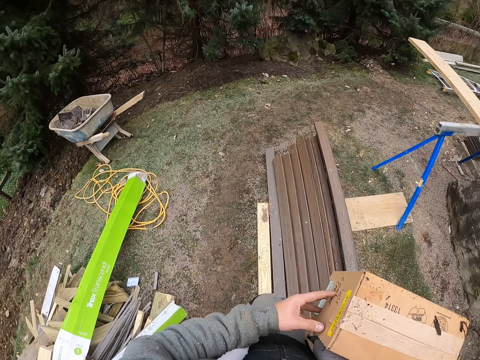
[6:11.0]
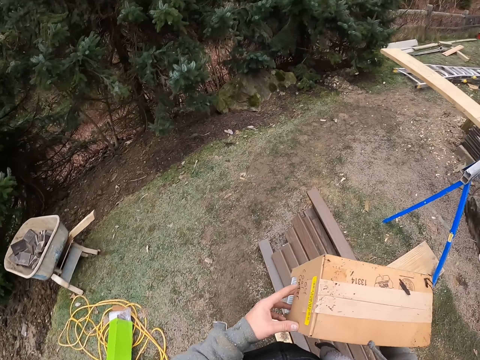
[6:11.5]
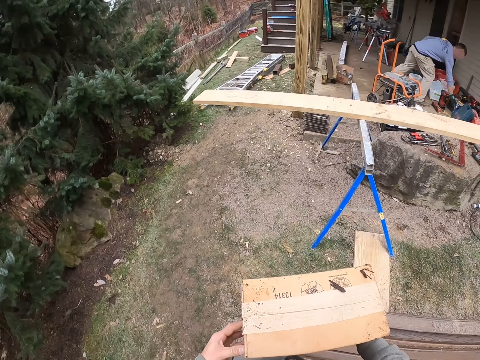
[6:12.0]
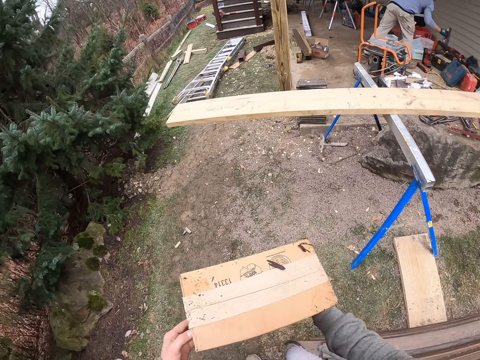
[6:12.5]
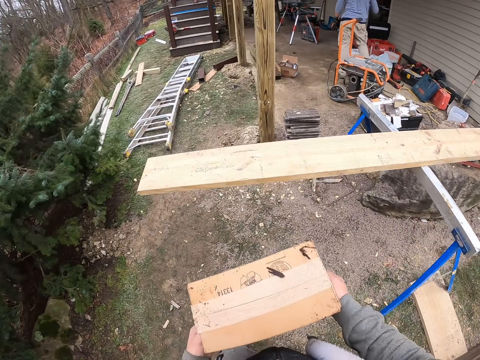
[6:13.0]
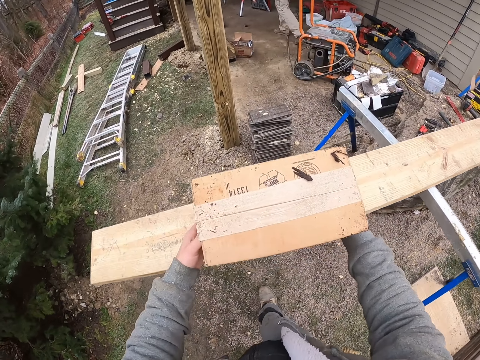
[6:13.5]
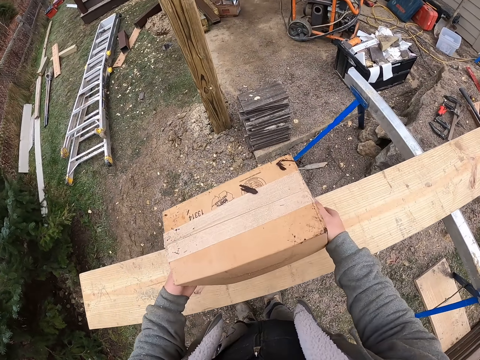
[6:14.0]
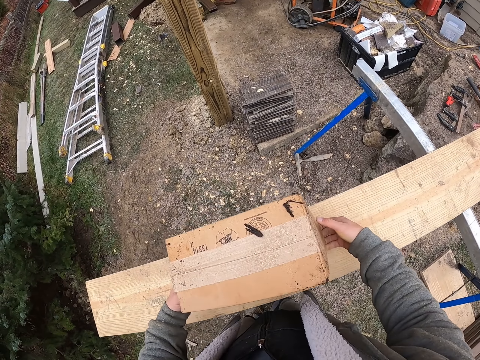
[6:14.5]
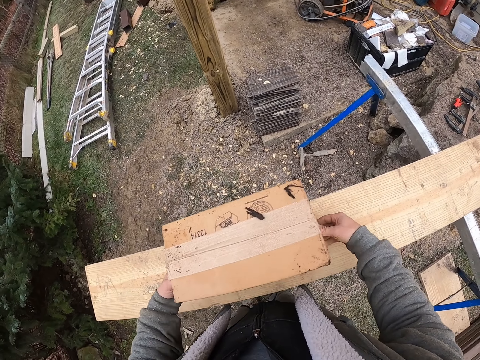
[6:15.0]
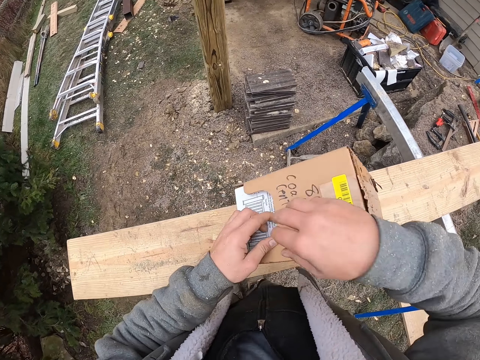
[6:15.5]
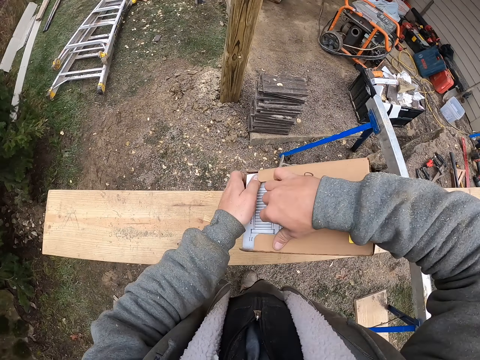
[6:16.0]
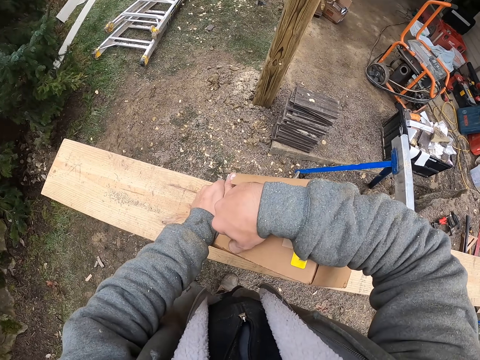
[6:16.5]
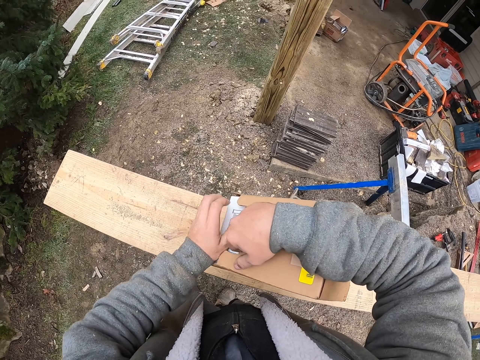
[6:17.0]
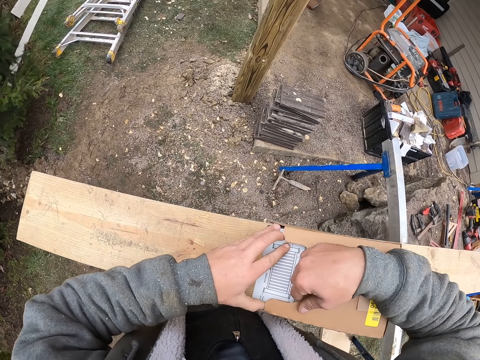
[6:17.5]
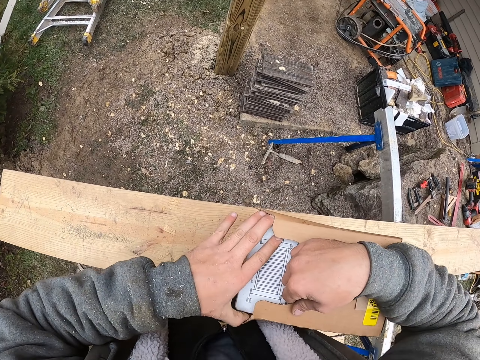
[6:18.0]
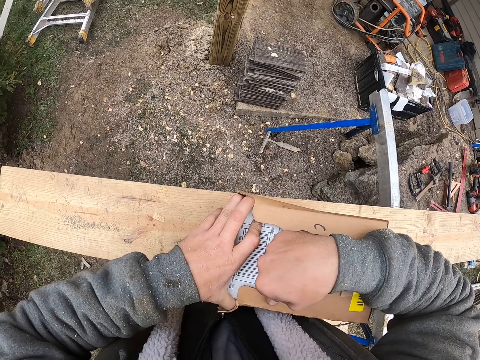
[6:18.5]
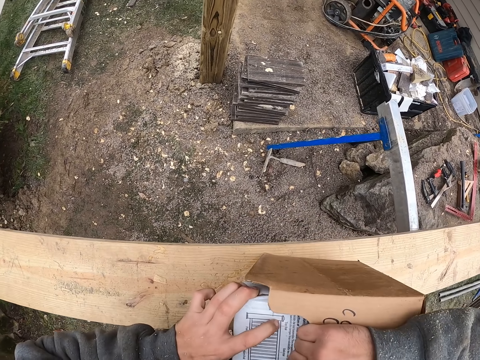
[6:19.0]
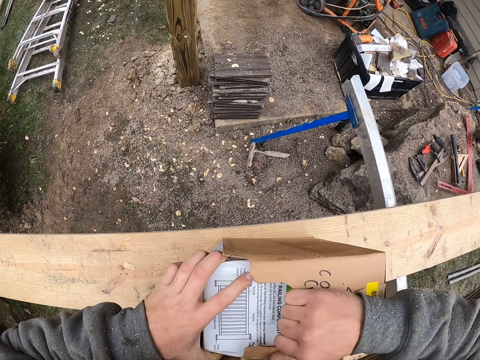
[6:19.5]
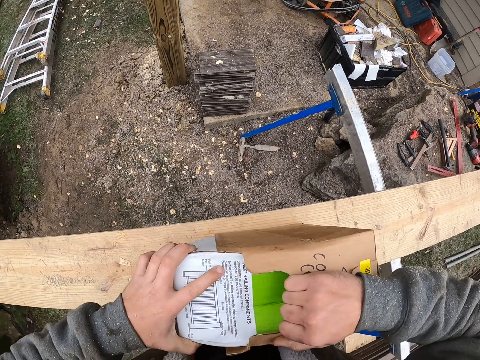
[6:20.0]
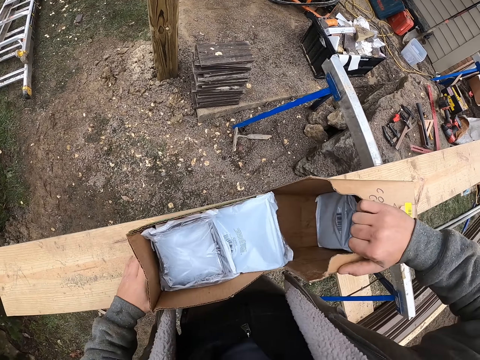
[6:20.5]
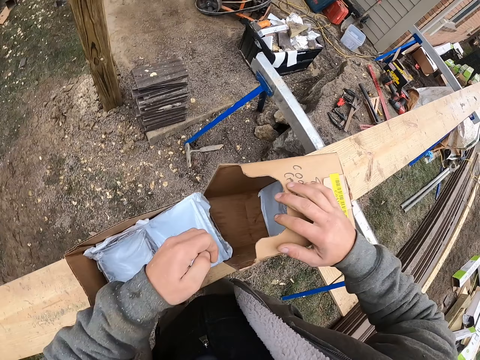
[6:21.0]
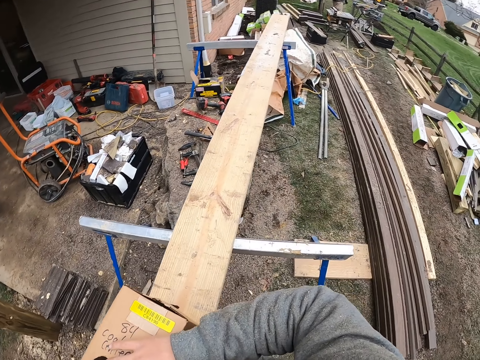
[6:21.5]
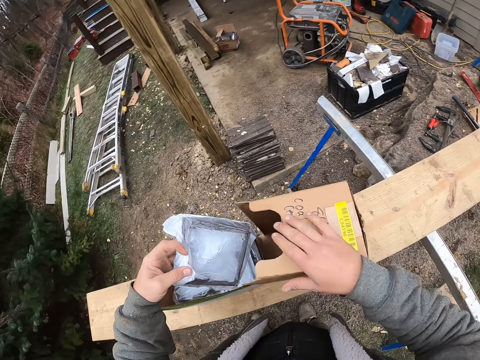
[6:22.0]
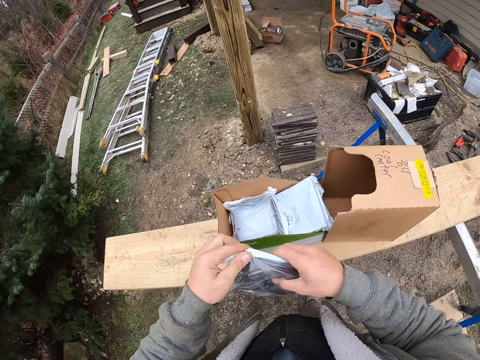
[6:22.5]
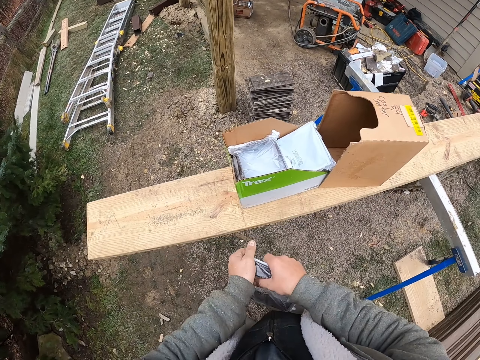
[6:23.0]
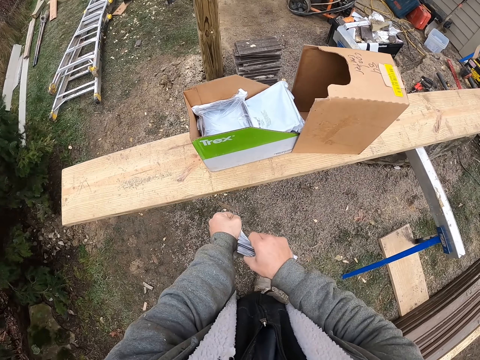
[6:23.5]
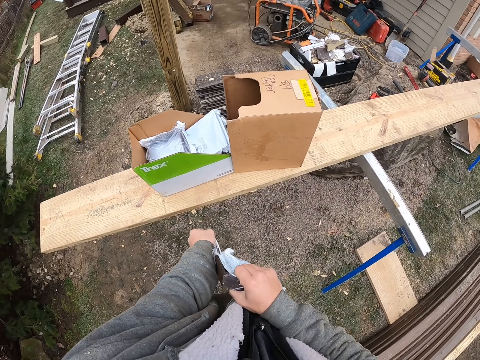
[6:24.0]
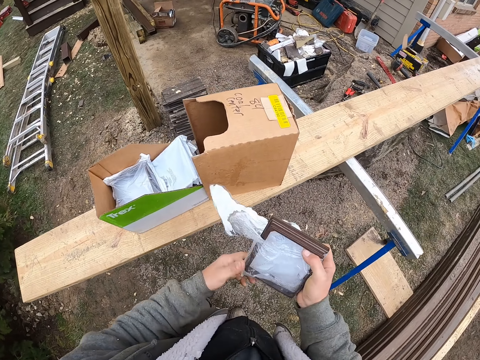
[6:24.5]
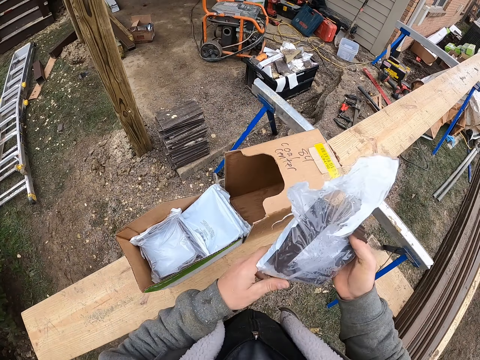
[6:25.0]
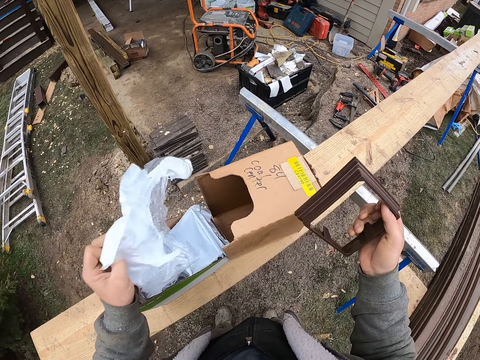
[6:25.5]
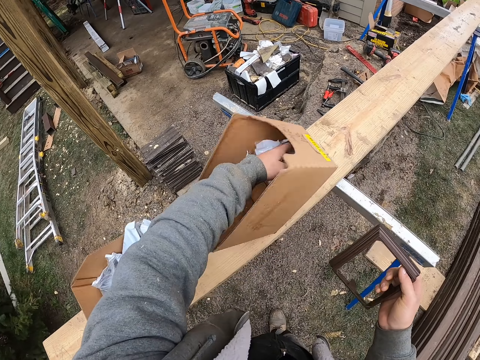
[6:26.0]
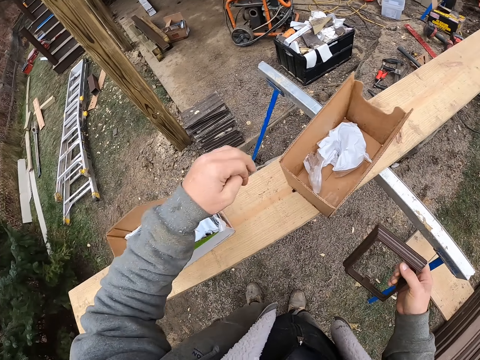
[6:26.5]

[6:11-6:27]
The camera wearer puts the box on top of the wood. They open the box. They remove the paper from something.

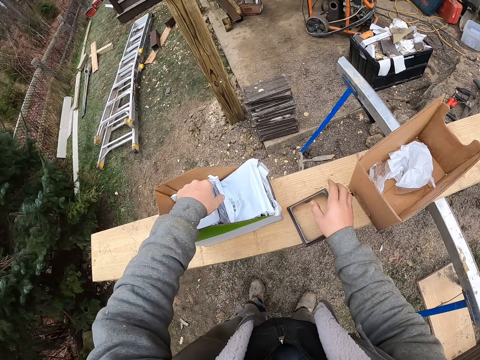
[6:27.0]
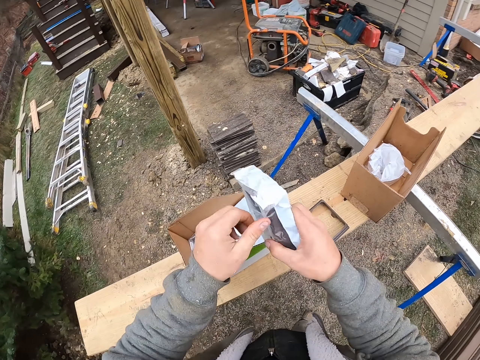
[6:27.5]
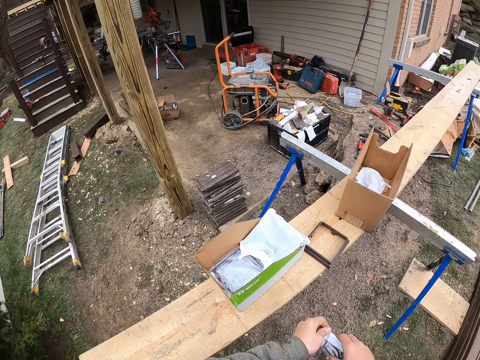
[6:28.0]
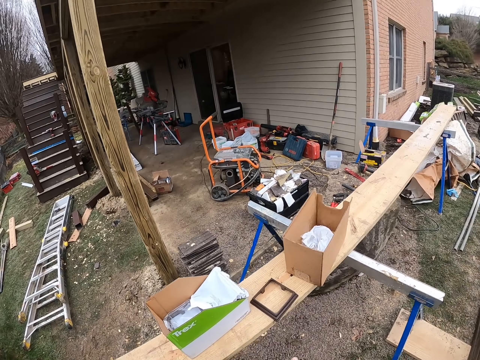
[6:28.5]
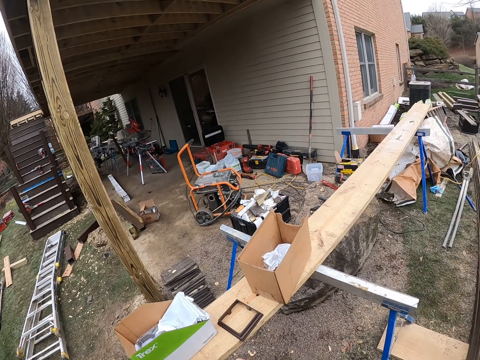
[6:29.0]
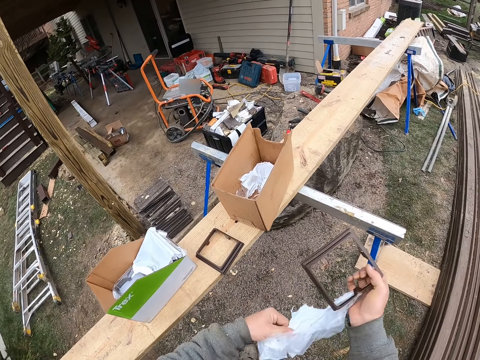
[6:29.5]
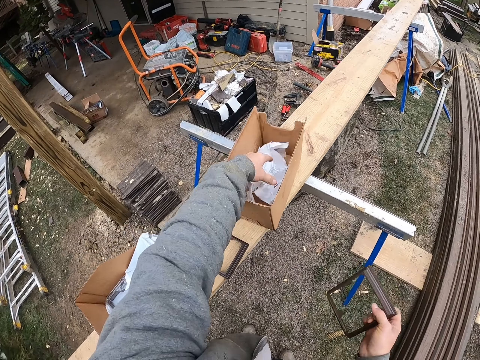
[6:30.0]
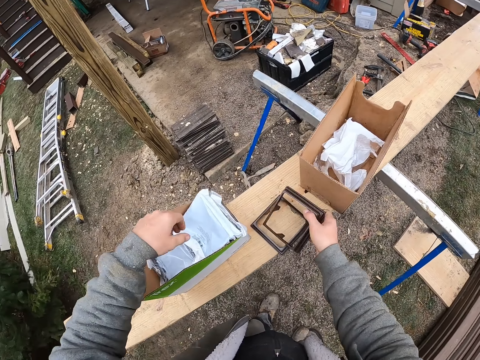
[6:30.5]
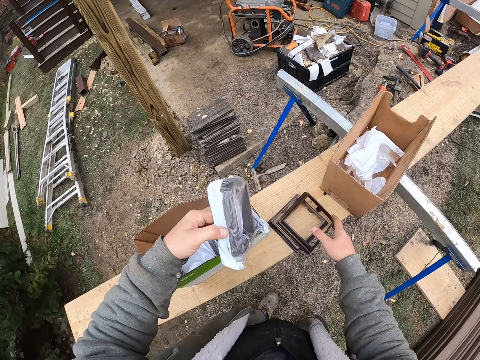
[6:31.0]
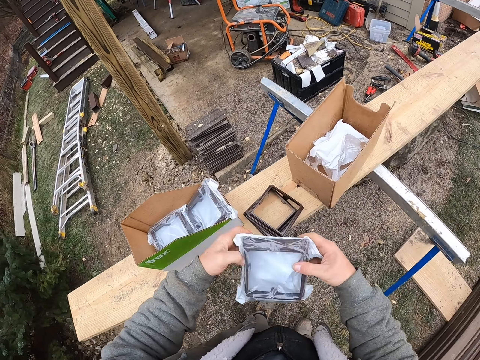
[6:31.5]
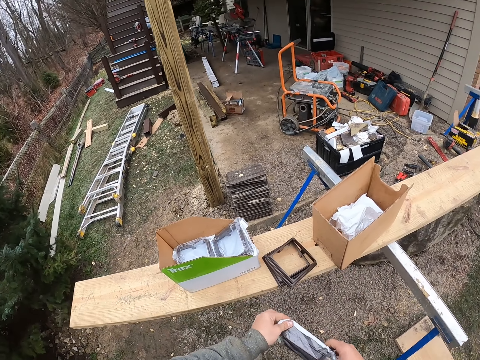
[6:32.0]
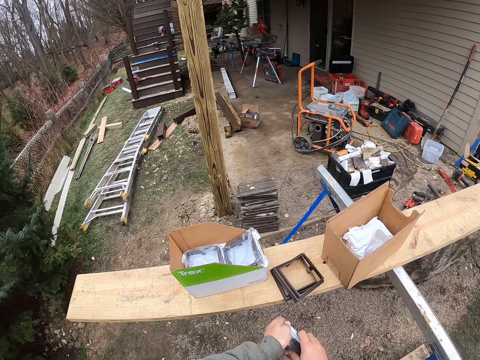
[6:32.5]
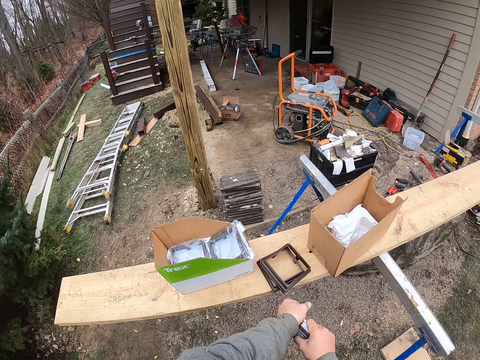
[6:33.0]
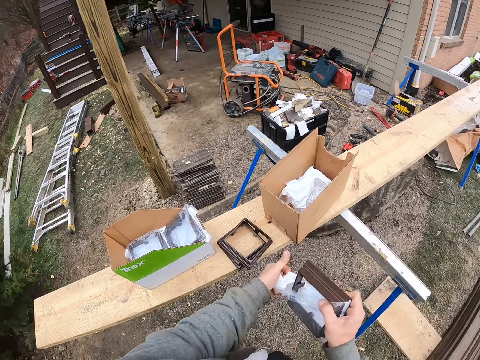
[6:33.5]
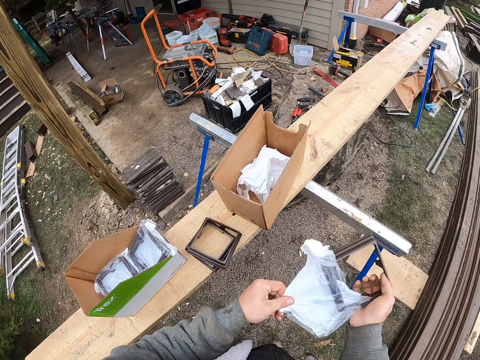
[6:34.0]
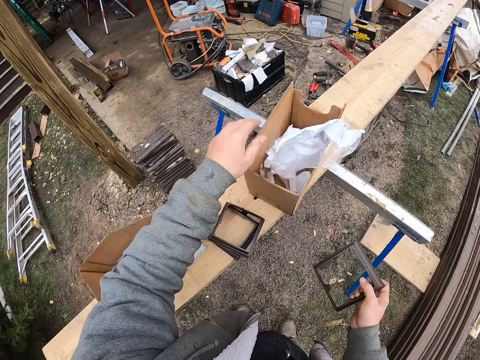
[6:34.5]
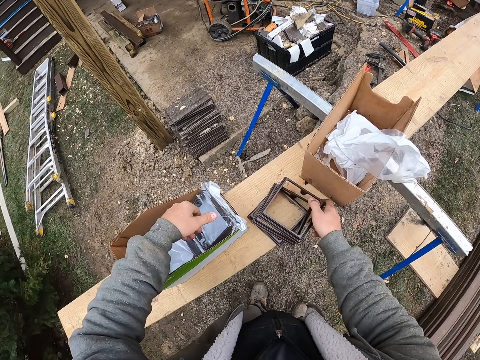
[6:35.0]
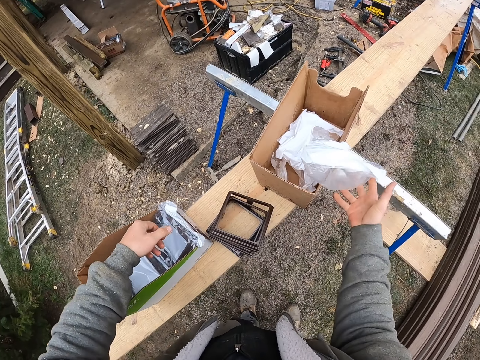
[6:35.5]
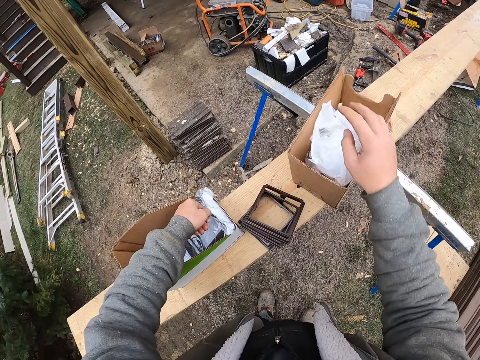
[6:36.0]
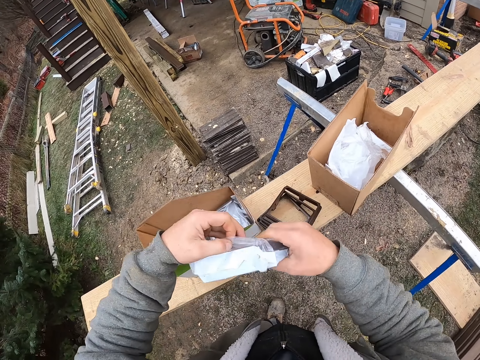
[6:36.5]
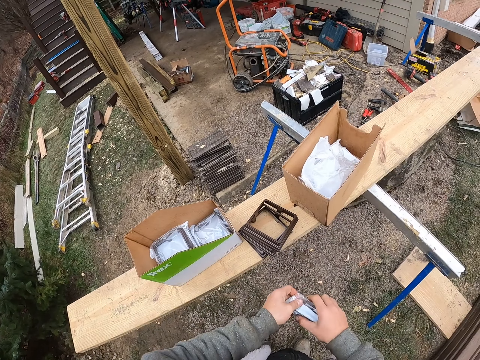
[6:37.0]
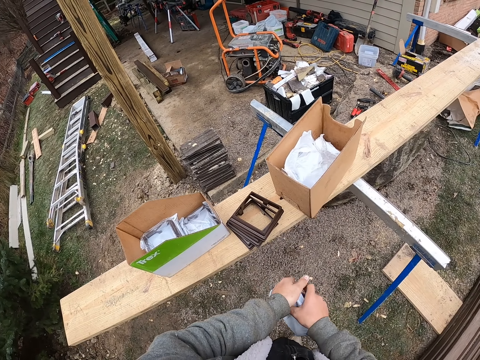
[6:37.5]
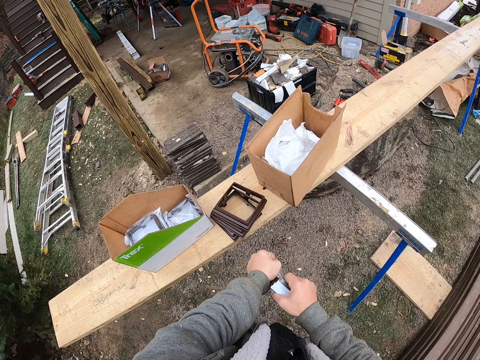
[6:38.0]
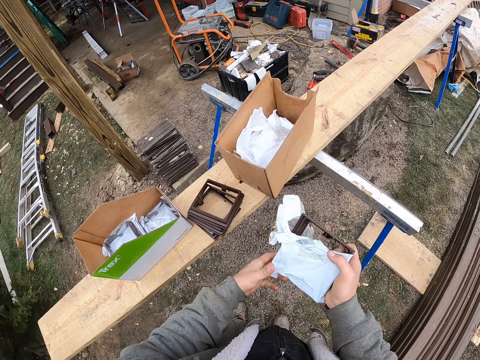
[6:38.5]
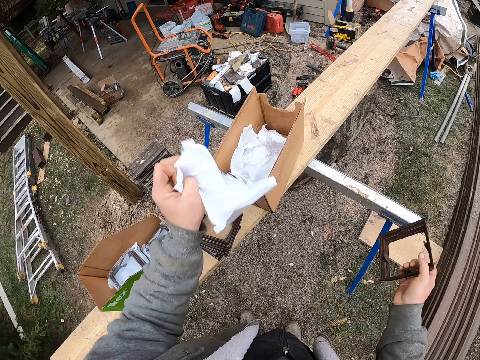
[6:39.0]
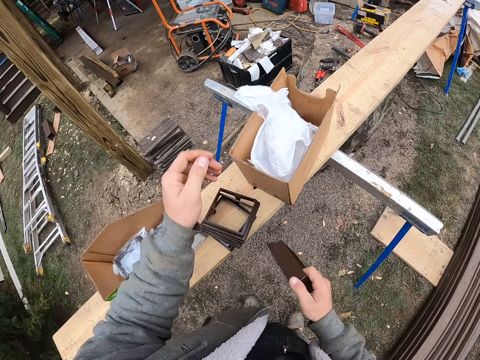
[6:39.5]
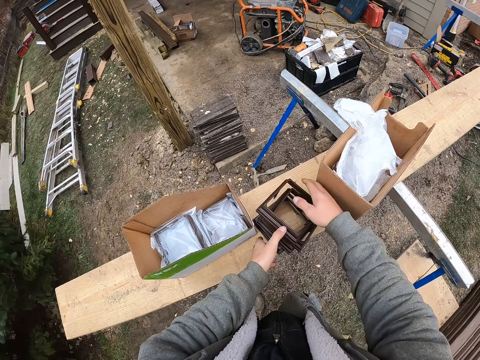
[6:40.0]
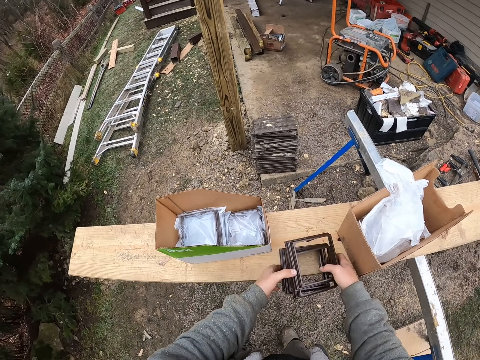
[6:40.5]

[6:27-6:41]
The camera wearer puts the papers in the box.
